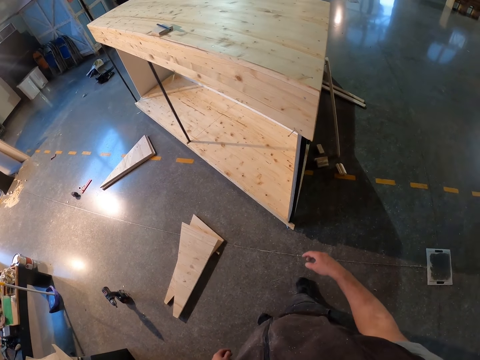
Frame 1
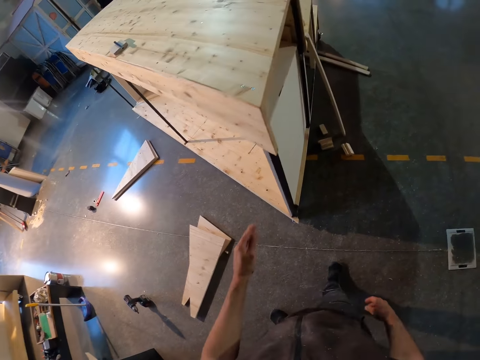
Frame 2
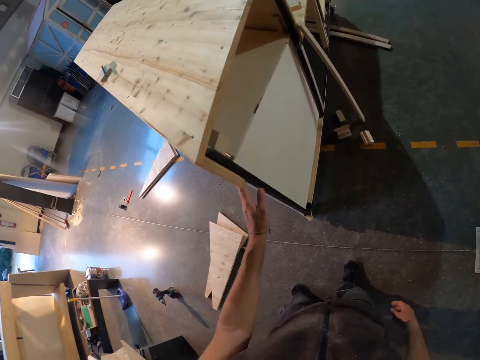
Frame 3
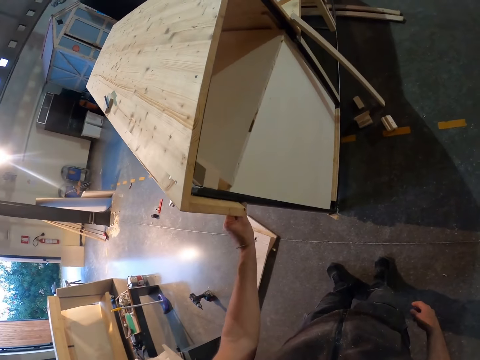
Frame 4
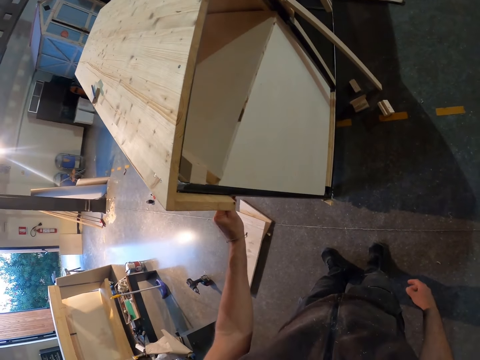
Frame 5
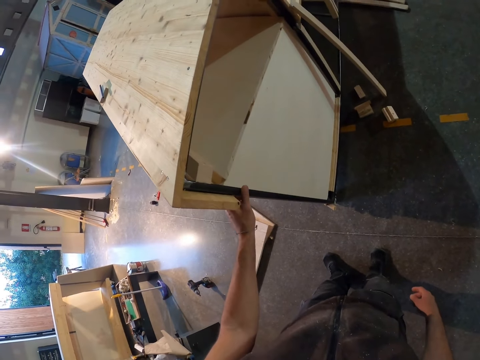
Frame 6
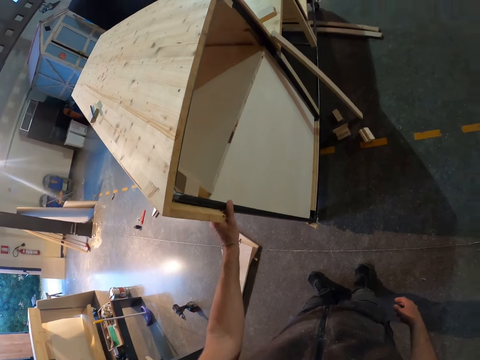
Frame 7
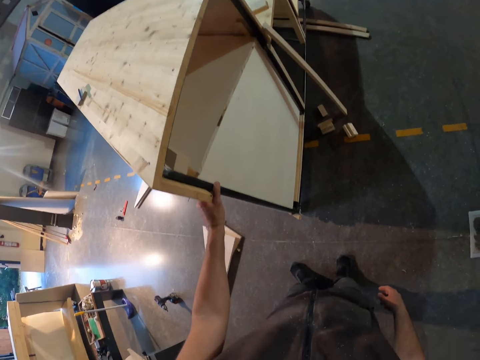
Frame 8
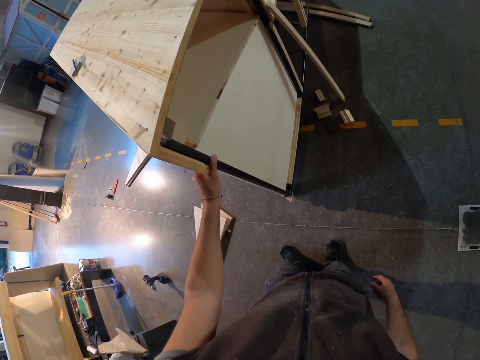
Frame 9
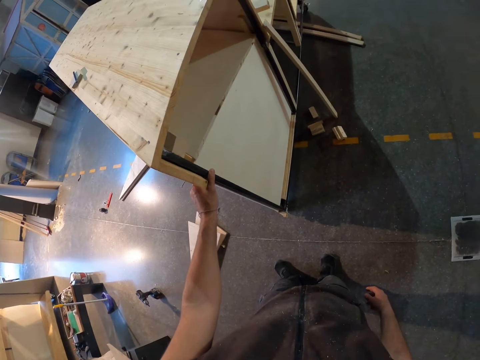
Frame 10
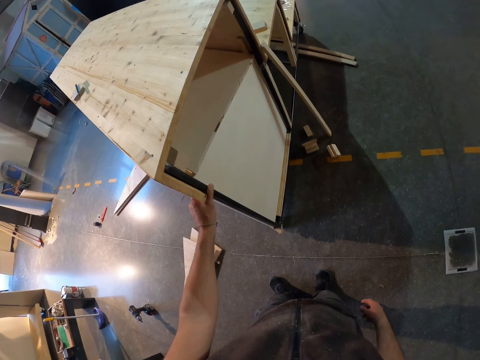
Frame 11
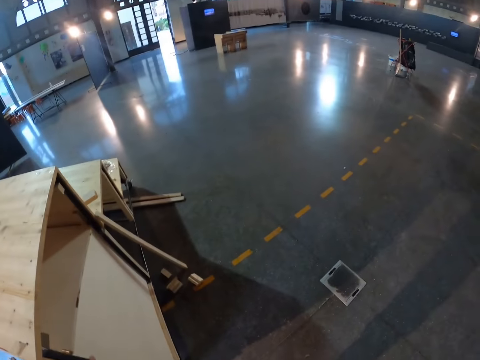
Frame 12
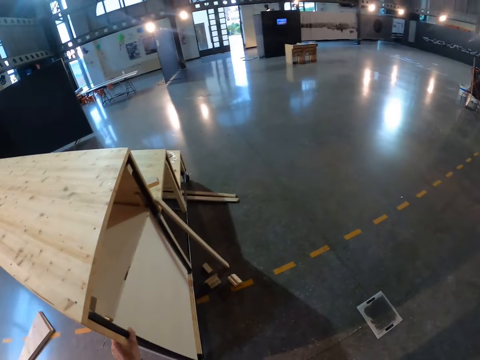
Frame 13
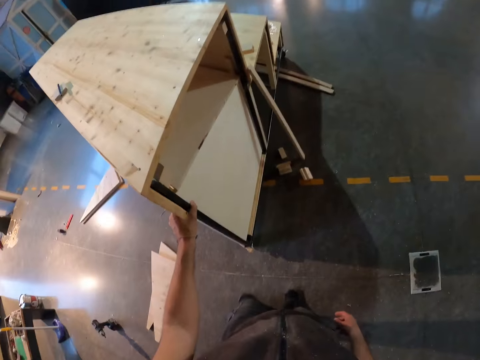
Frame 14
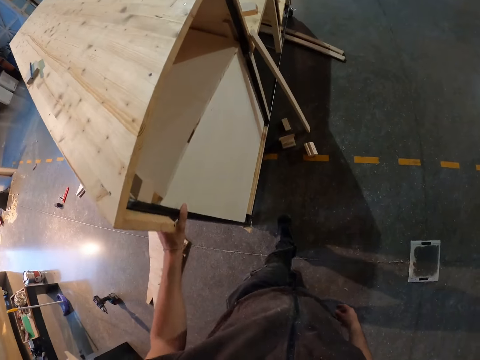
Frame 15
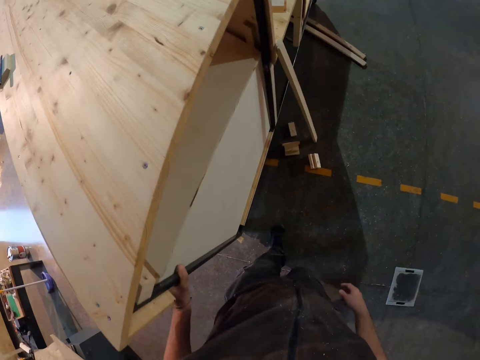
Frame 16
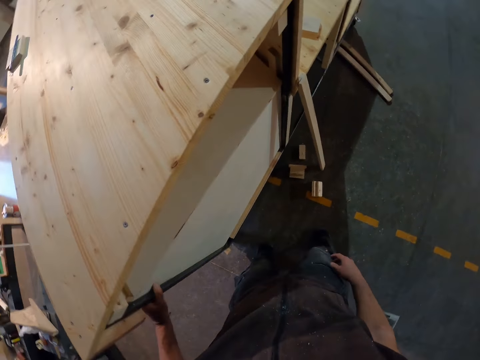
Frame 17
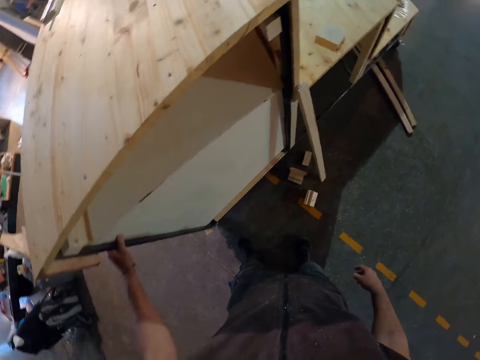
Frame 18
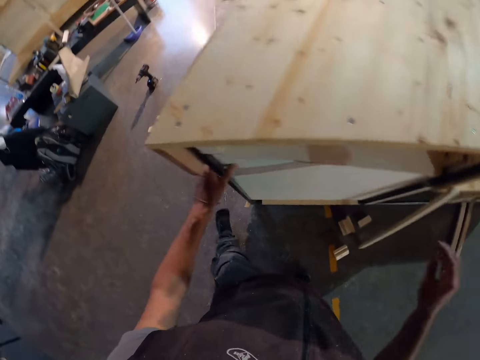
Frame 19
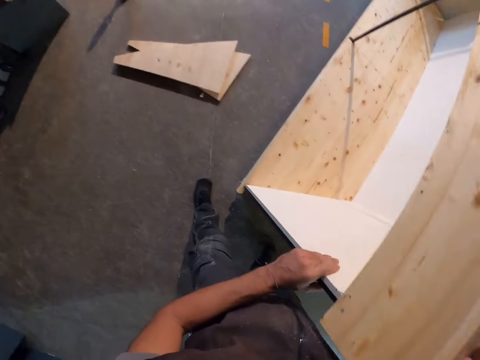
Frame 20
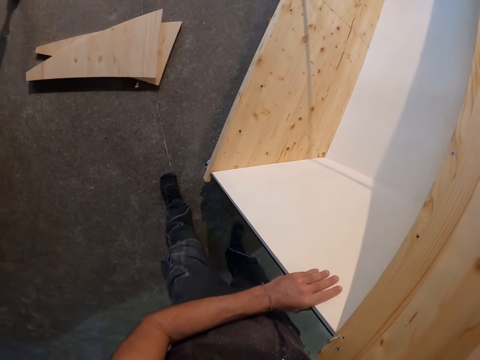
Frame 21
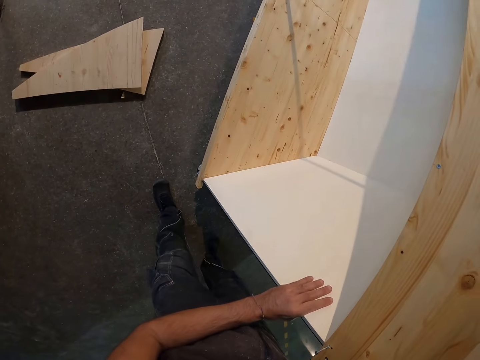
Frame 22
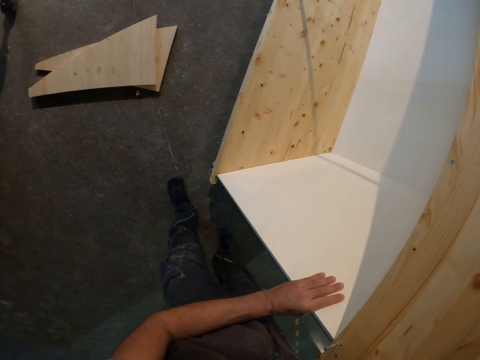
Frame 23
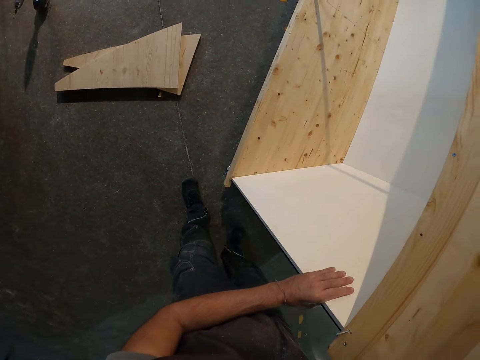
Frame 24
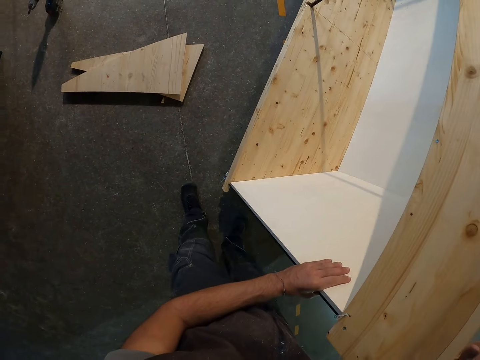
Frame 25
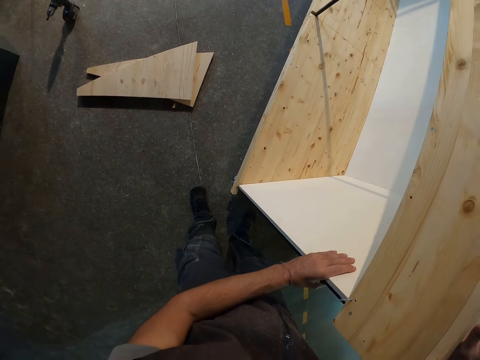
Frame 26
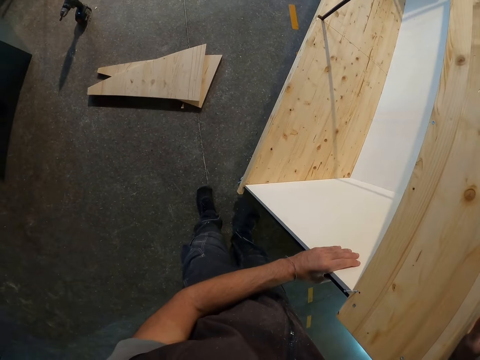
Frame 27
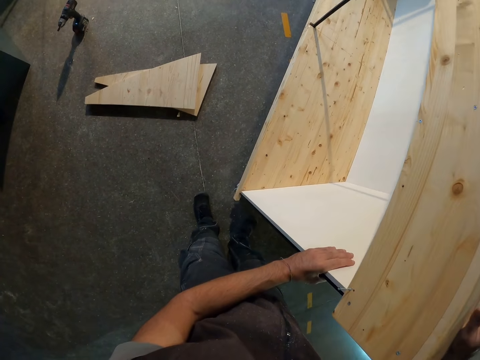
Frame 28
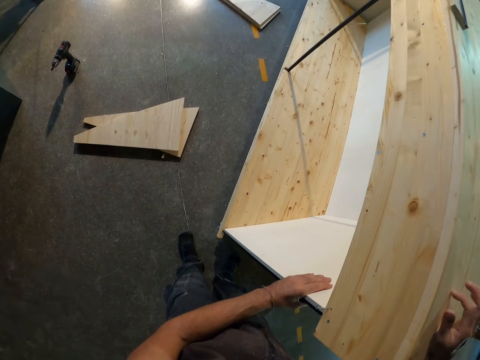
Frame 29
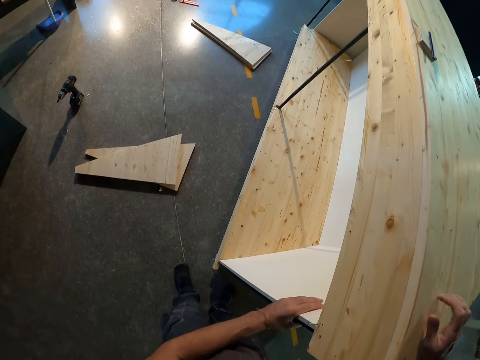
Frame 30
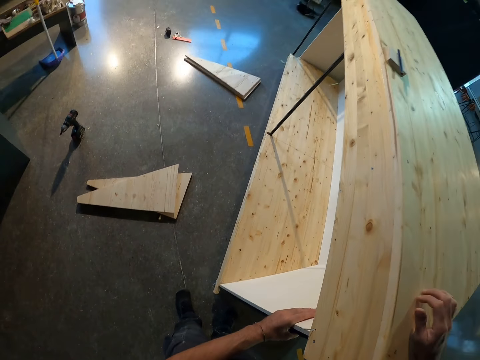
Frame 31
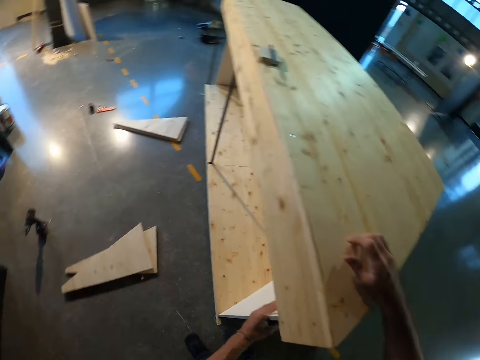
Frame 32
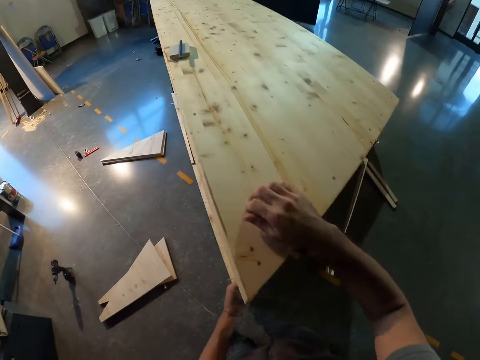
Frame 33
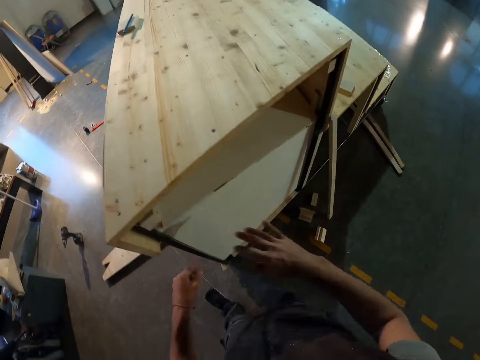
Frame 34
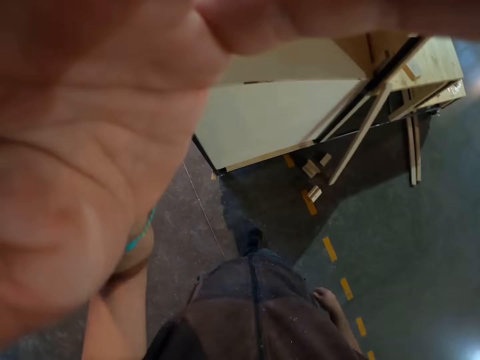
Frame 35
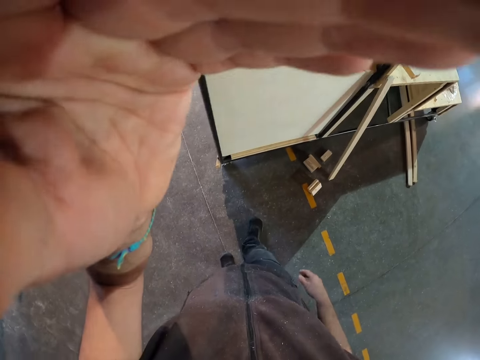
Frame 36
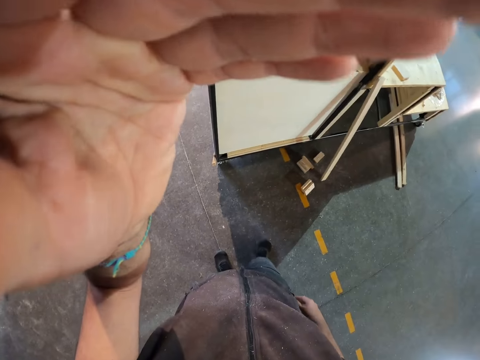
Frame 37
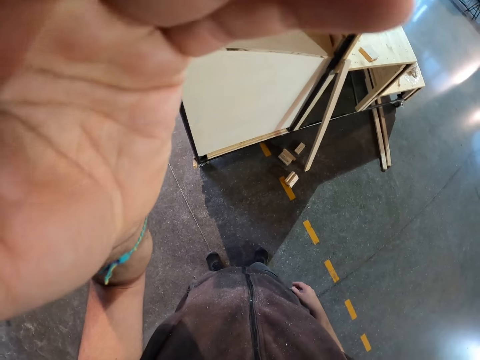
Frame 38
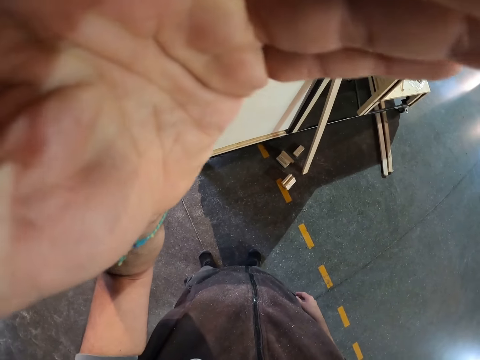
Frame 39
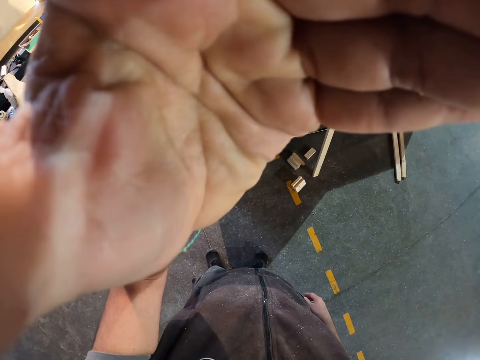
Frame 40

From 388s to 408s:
The camera wearer holds the wooden platform with his left hand. He touches the shelf with the left hand. He looks around. He touches the shelf with the left hand. He drums the fingers of his right hand on the wooden platform. He adjusts the camera on his head with his left hand.
